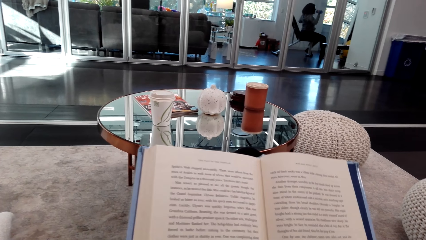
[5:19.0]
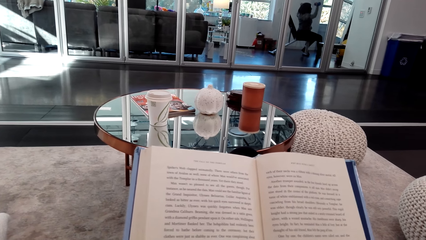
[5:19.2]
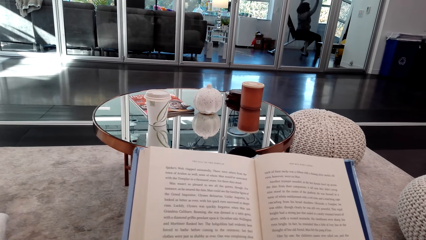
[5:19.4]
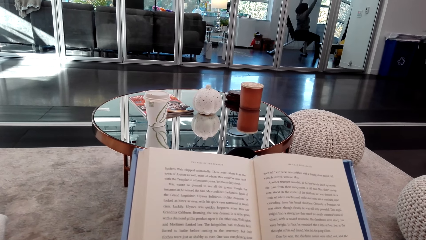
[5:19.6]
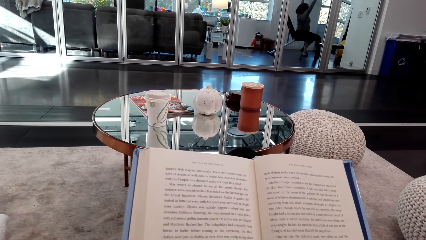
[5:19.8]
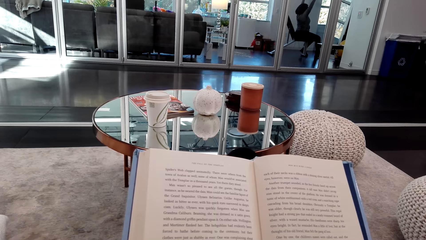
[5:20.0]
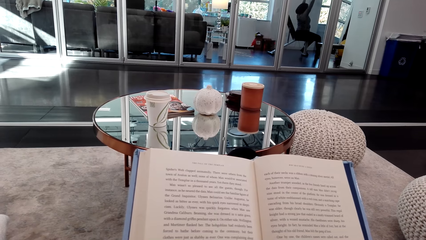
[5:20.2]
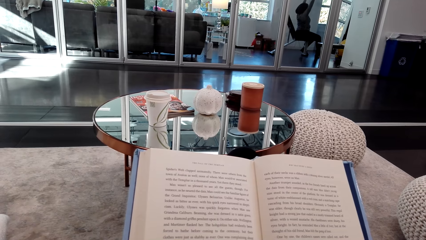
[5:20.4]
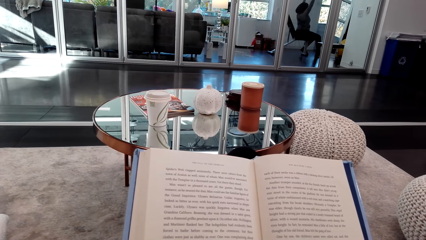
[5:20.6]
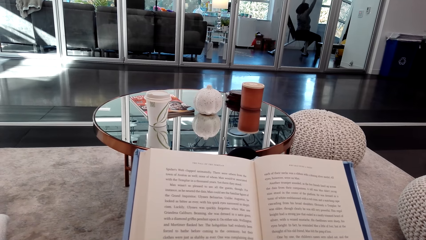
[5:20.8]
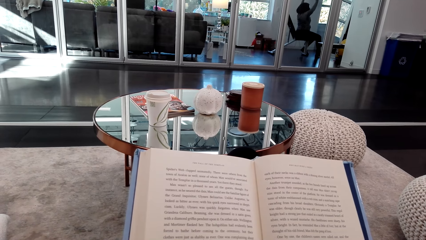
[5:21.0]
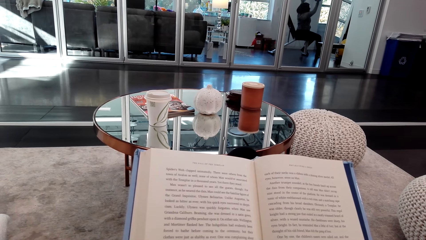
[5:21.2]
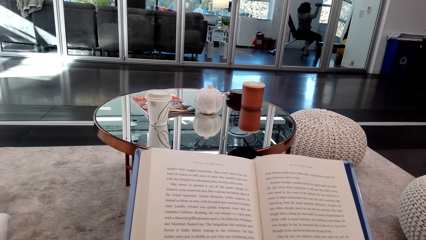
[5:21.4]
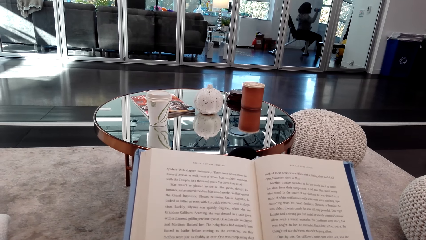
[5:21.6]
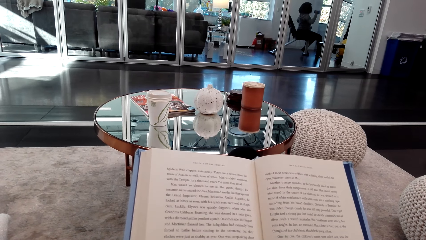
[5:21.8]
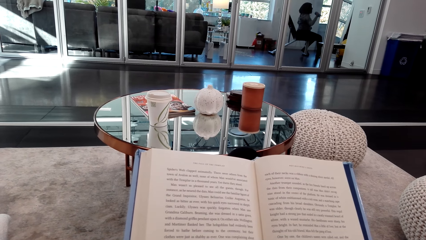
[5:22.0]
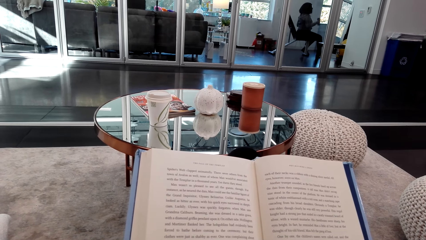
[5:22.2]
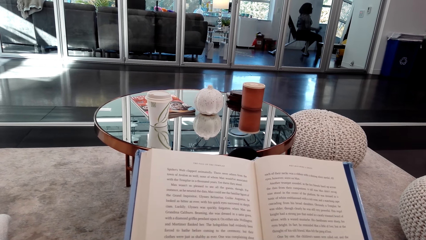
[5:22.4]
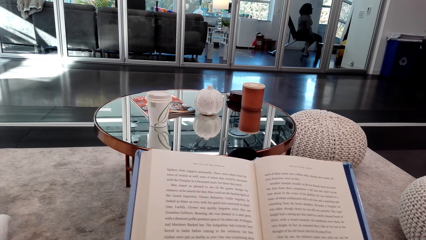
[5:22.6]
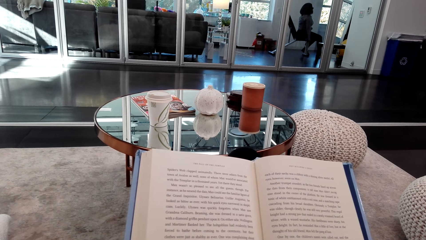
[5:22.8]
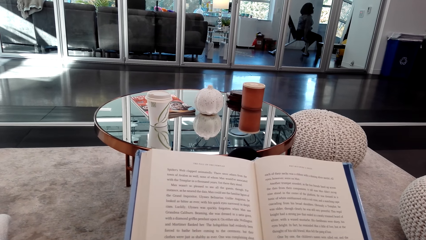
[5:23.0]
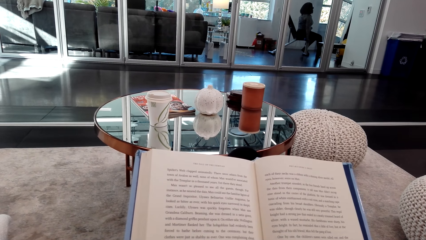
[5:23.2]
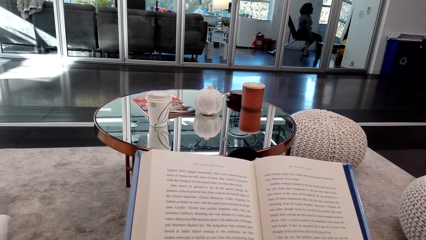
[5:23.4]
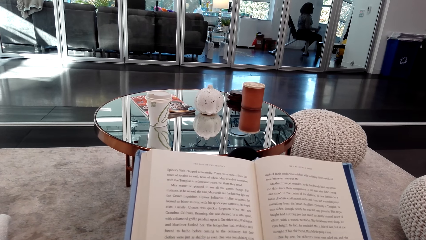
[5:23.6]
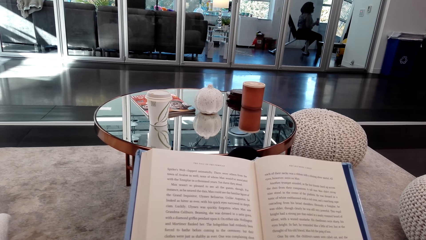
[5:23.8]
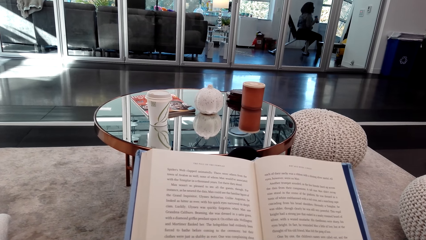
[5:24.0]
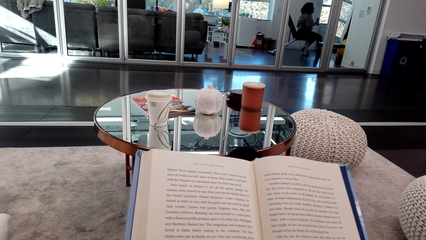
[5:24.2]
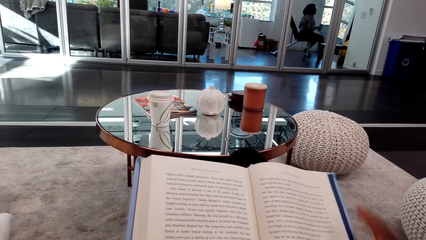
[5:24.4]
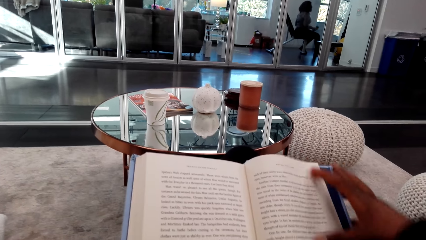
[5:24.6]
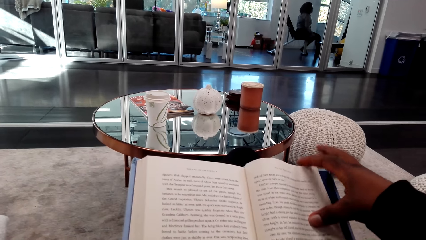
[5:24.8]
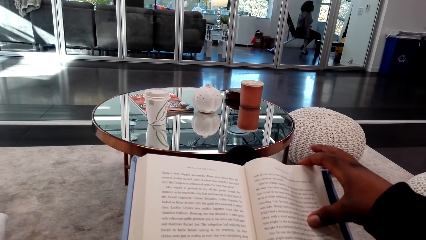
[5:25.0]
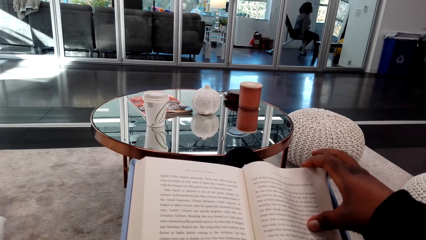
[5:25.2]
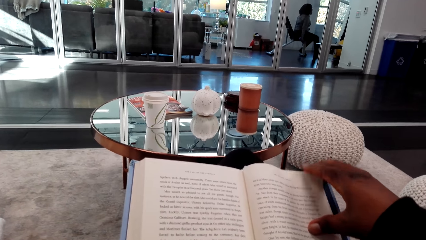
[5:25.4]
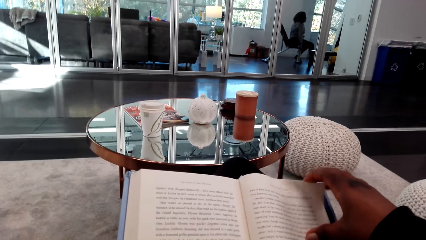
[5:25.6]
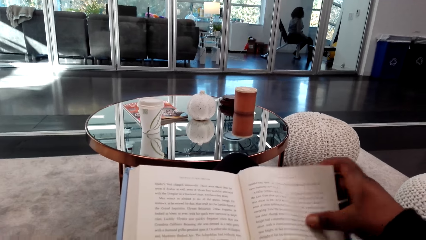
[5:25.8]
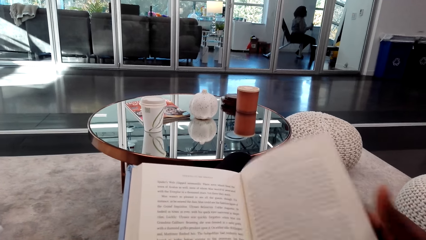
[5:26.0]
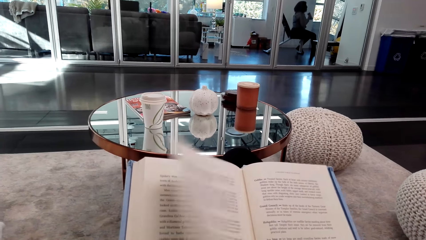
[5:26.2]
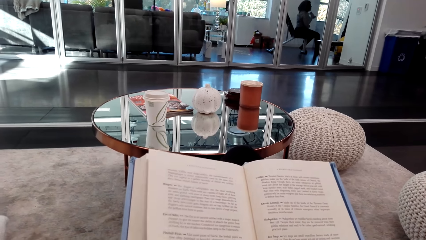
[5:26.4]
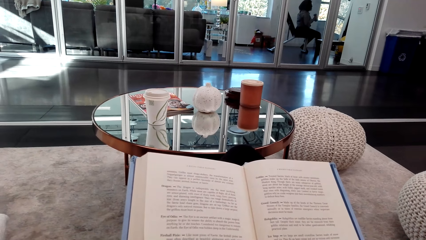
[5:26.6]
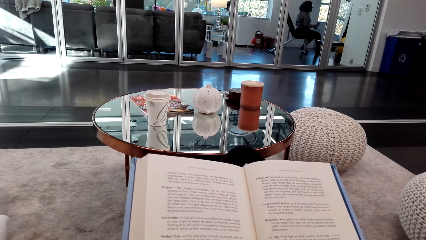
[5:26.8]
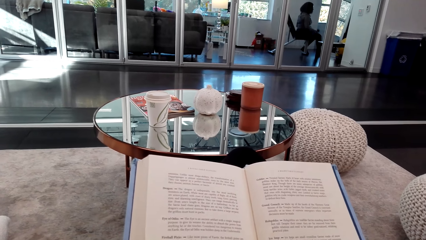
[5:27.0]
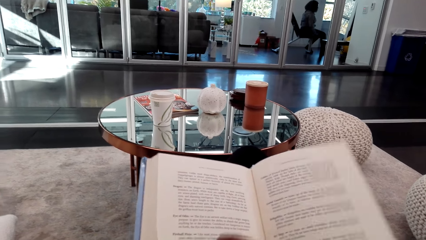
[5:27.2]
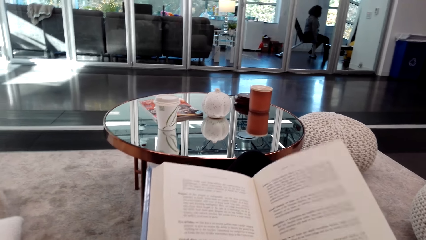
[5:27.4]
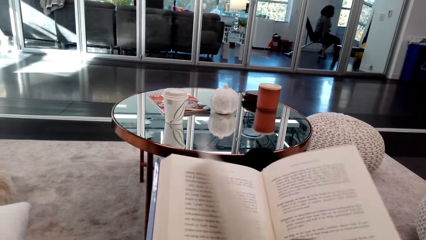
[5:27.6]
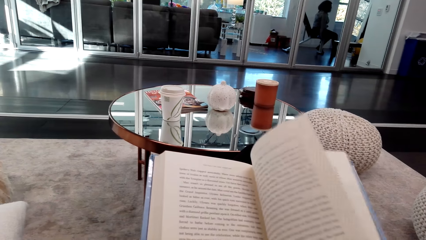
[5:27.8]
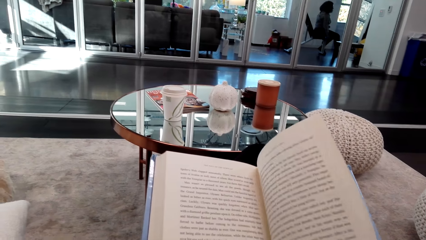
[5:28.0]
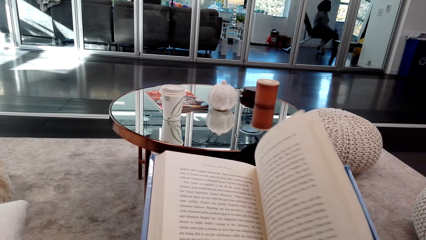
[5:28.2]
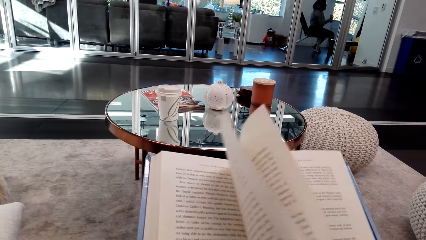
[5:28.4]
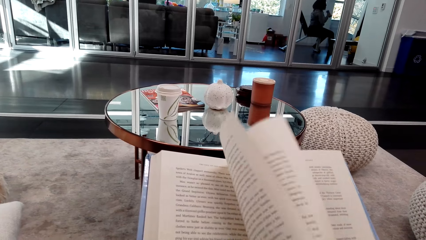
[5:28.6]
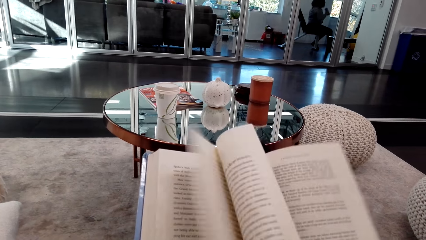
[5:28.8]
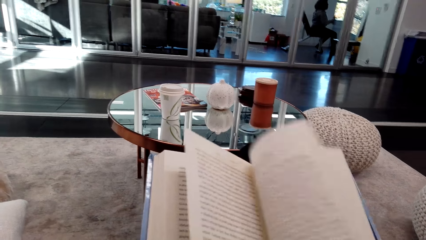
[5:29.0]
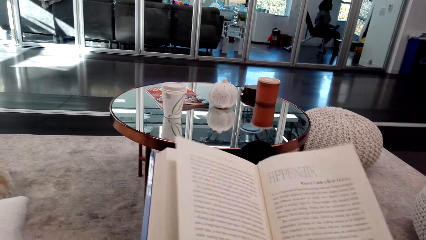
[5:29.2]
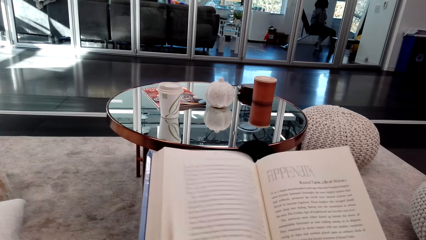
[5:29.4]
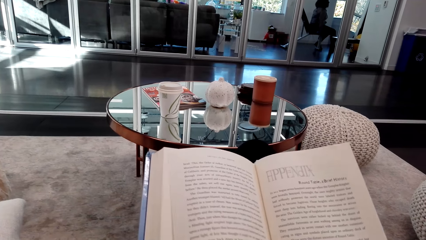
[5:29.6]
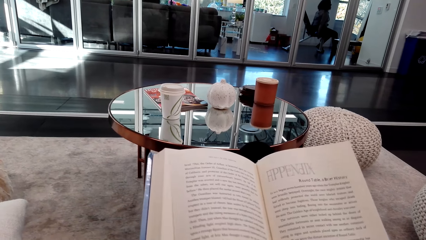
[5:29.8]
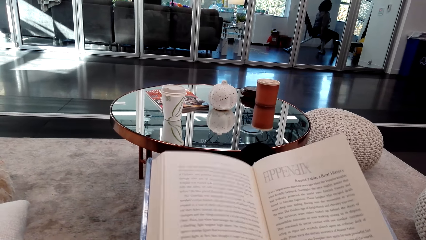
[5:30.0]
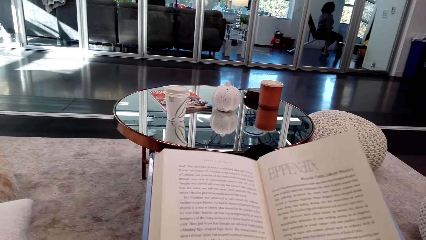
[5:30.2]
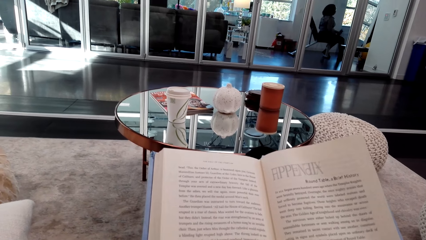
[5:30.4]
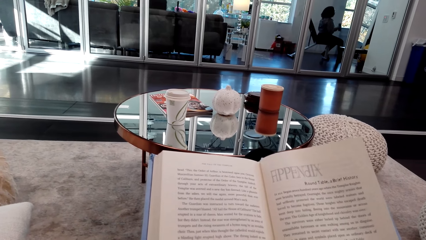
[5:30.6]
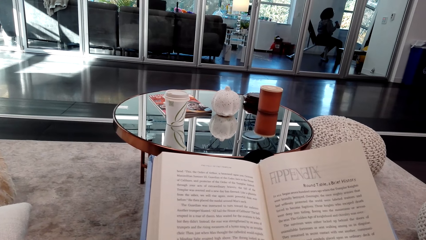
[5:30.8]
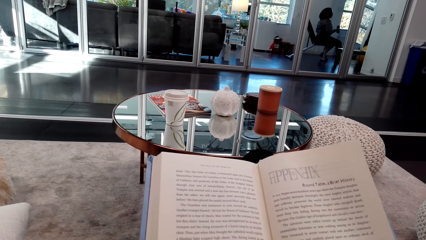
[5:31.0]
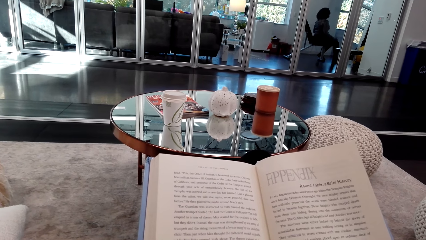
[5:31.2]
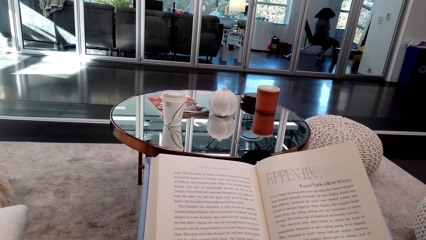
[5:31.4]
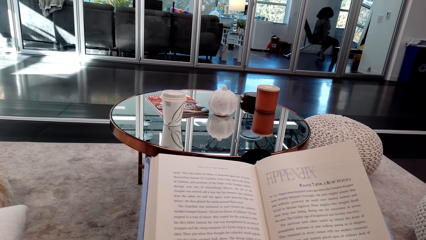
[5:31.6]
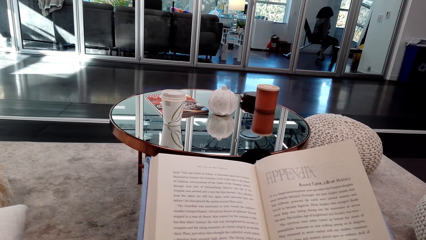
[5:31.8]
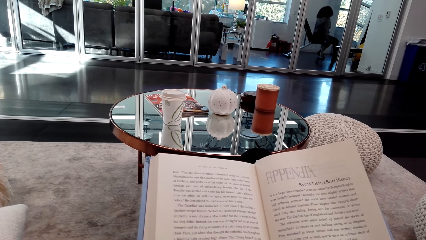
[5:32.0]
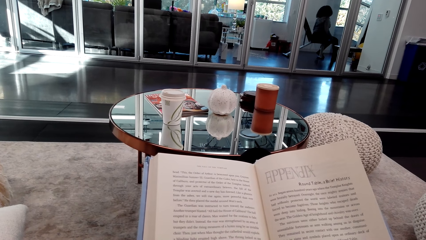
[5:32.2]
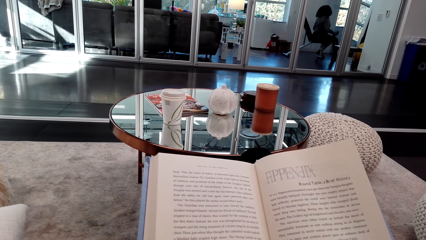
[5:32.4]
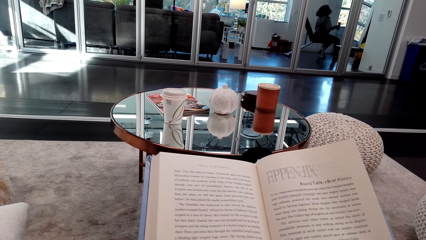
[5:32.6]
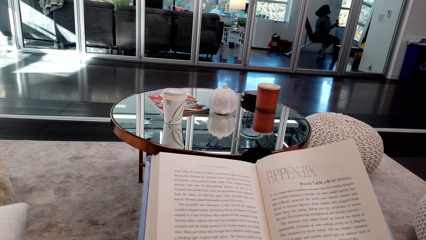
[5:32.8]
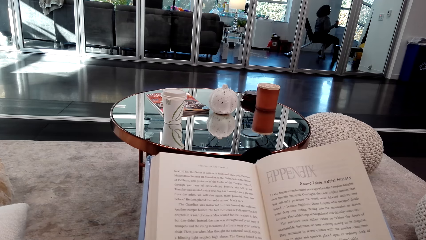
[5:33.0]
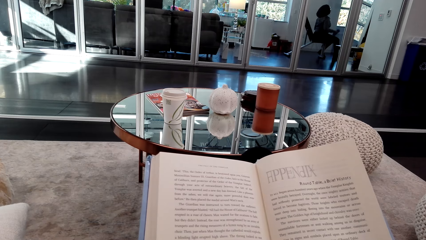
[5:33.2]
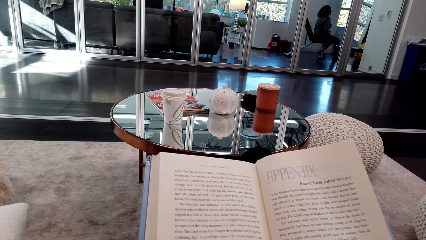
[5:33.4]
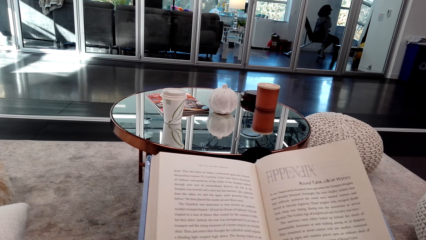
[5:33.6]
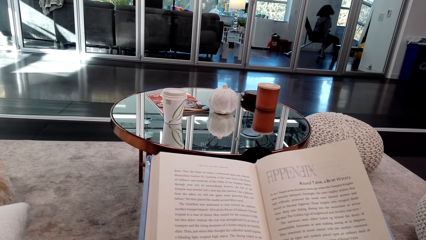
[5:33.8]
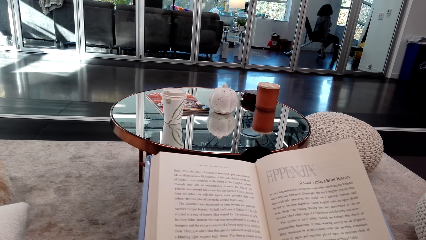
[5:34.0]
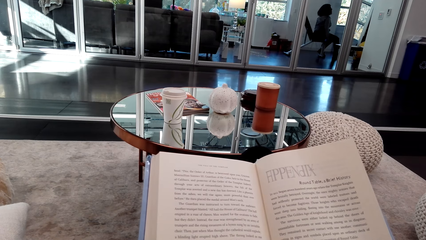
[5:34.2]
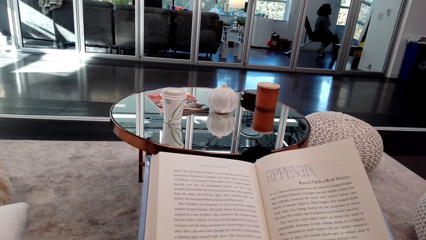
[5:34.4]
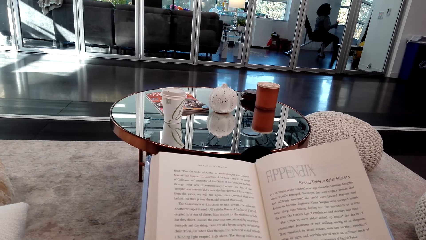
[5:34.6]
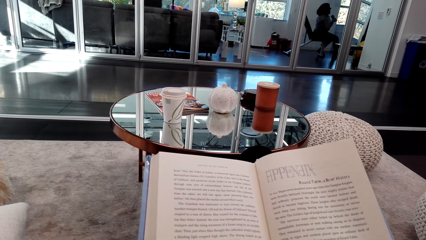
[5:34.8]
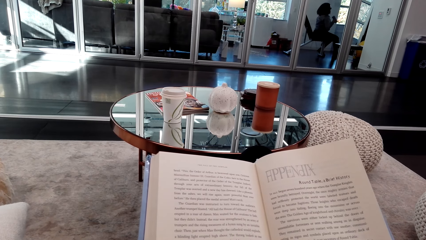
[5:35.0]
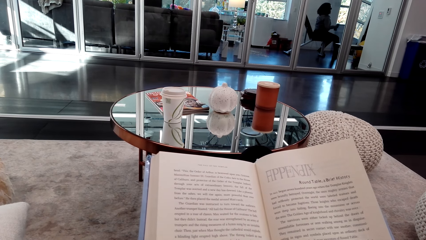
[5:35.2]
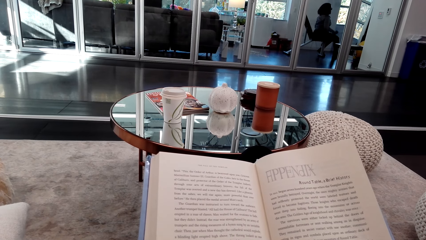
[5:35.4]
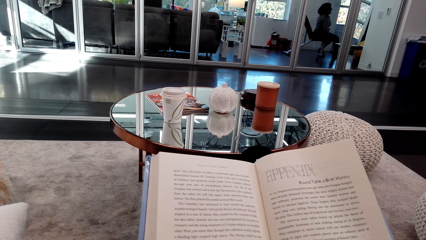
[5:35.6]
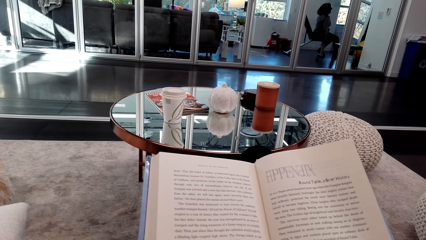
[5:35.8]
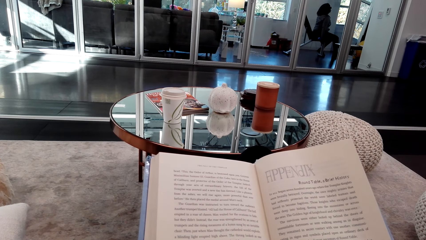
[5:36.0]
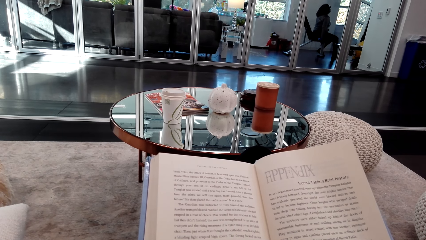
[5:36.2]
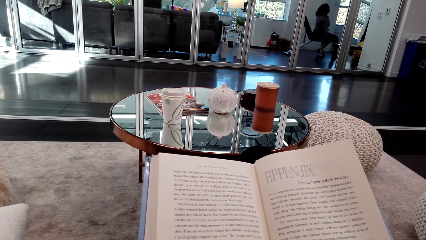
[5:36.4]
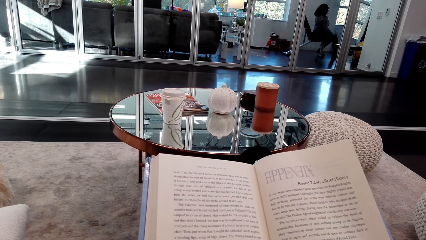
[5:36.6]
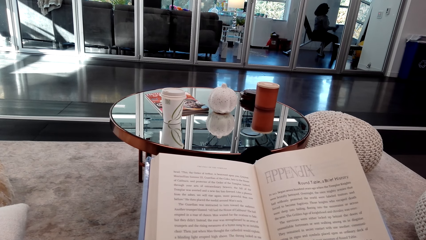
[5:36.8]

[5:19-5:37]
The camera wearer reads the book. A woman lifts weights. She lifts weights again. The camera wearer flips the page of the book. They flip the page again. They read the book. The woman lifts weights. She lifts weights again.
